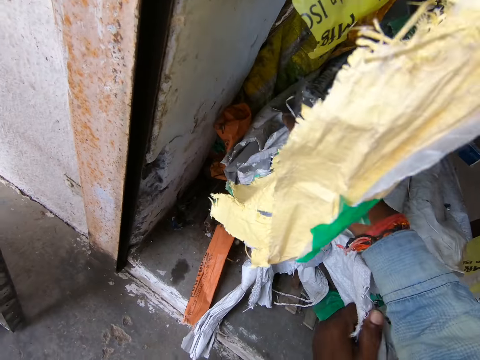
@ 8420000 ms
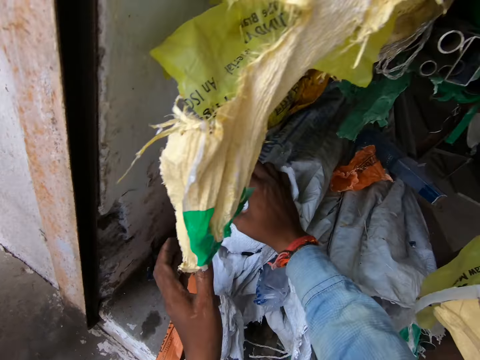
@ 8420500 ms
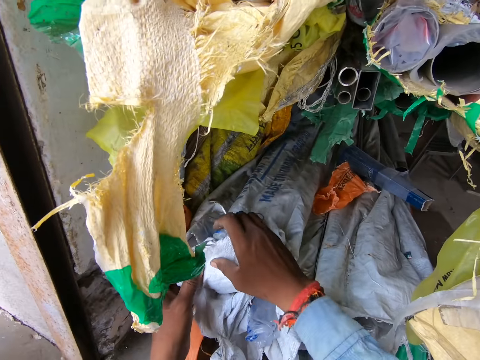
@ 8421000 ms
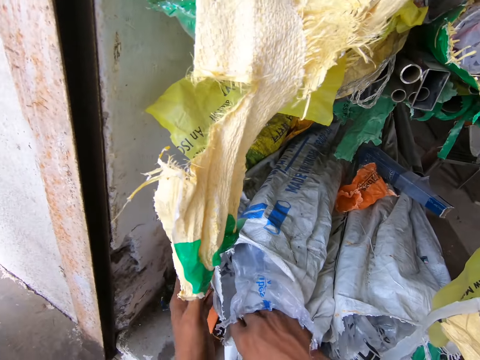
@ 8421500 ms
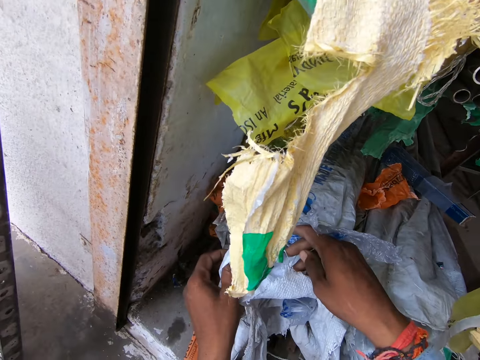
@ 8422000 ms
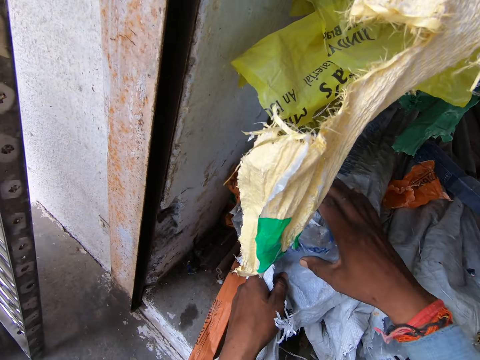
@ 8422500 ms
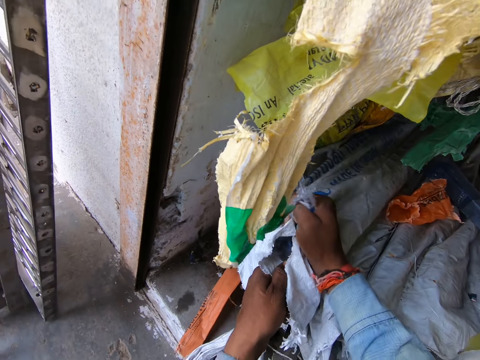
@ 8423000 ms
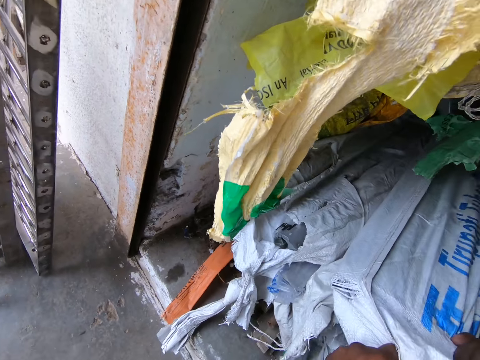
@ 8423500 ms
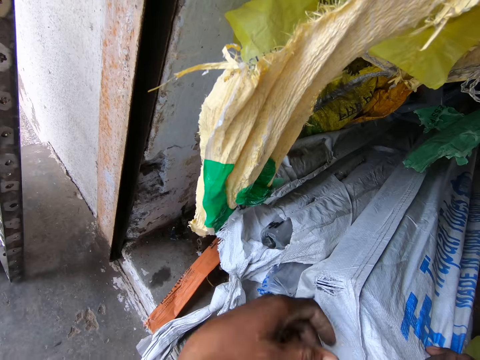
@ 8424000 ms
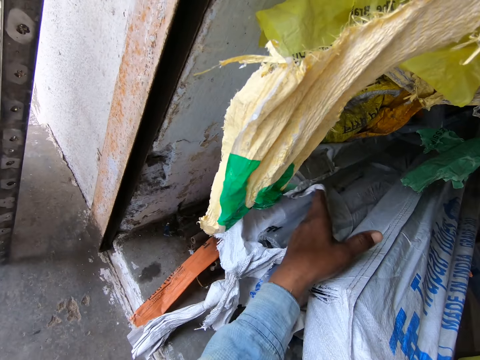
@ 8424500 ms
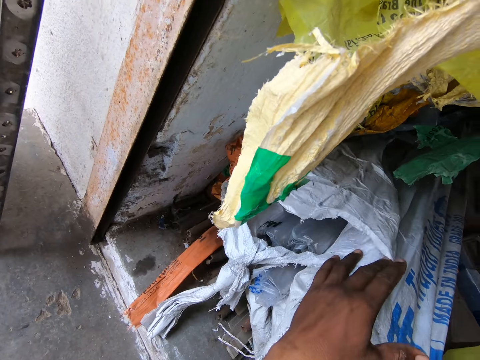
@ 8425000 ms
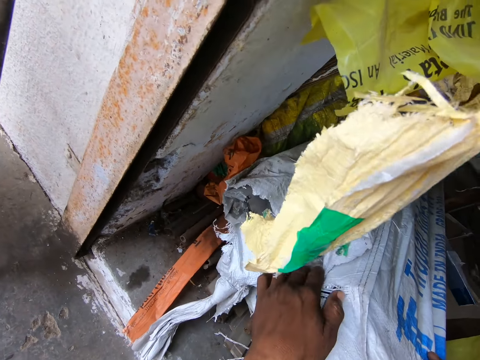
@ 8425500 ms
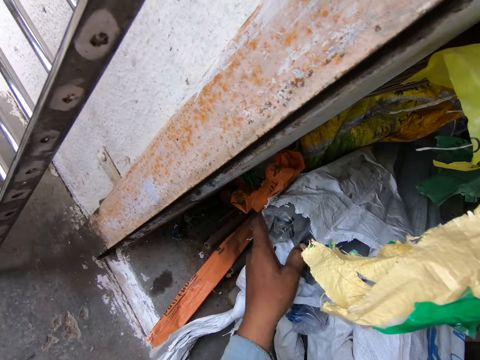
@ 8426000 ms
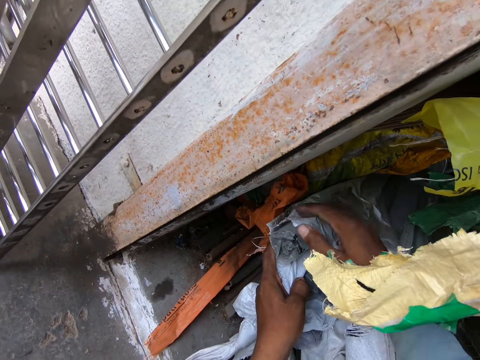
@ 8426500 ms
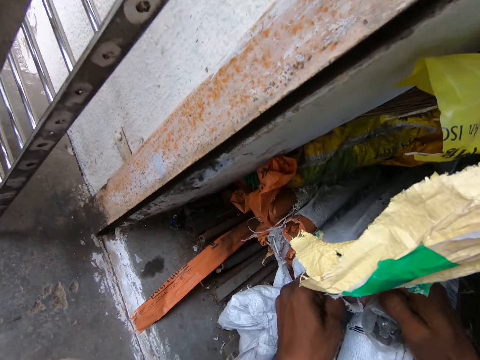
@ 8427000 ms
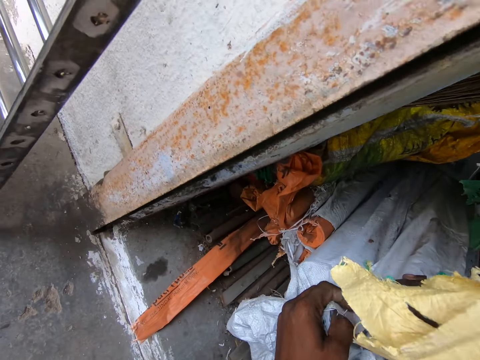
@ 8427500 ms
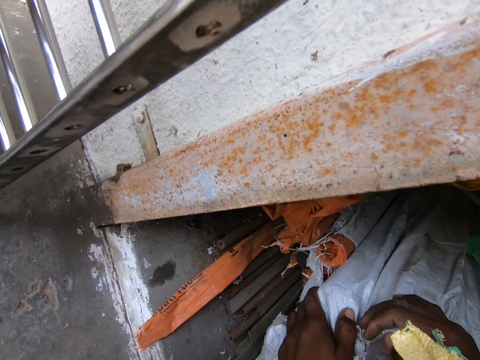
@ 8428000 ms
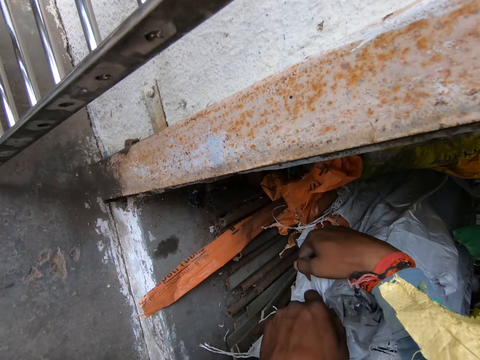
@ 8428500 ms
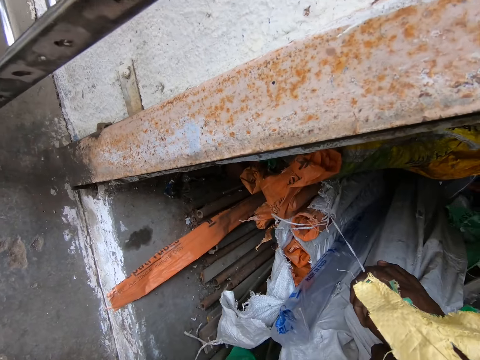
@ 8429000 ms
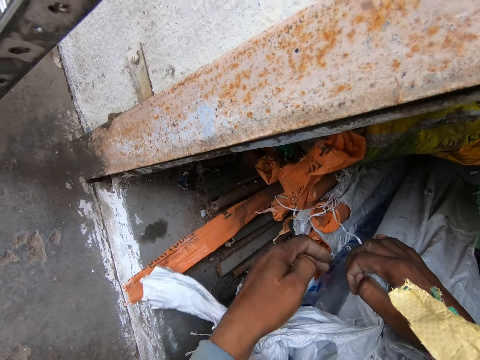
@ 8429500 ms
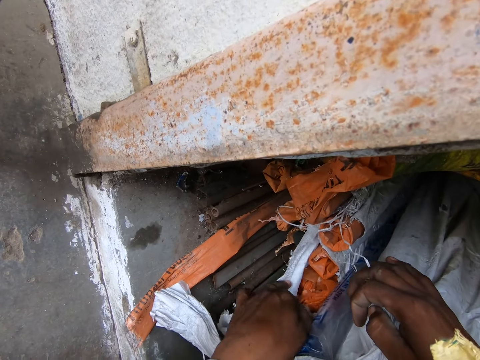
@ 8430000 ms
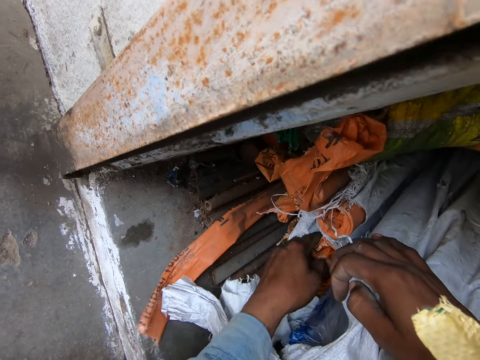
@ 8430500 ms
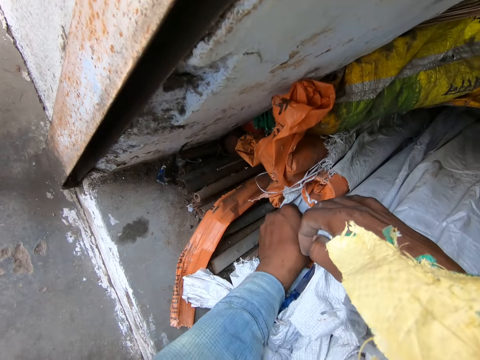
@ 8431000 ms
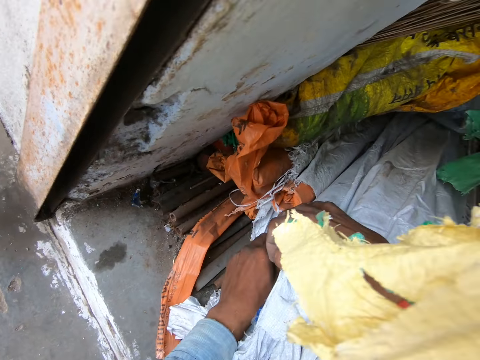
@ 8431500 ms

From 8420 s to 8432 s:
The camera wearer pulls the sacks. They touch the sacks.

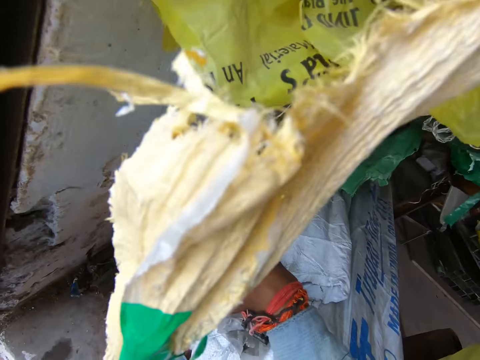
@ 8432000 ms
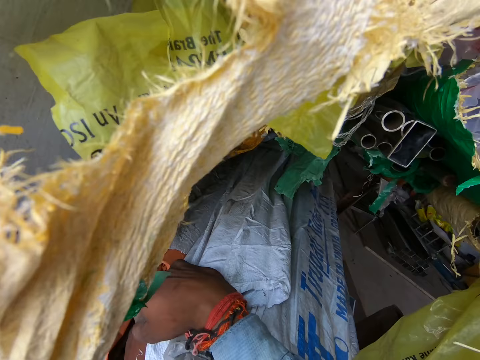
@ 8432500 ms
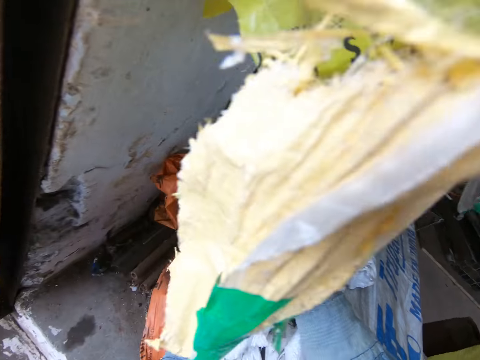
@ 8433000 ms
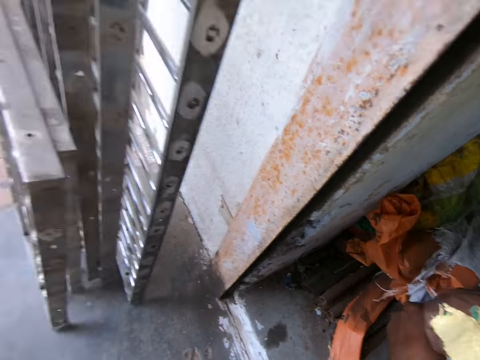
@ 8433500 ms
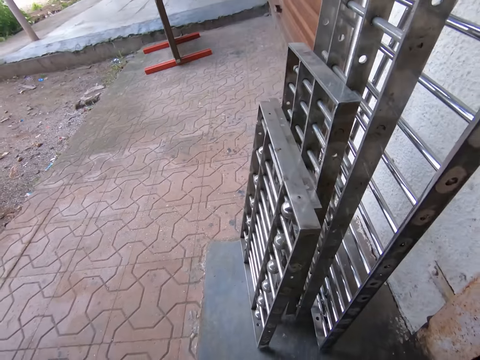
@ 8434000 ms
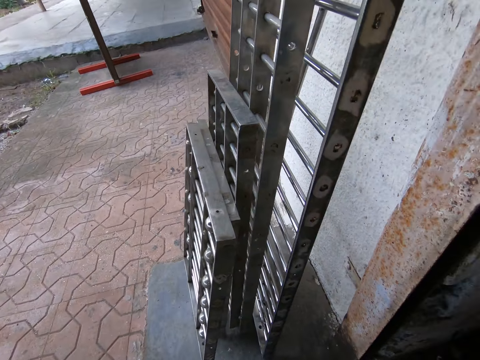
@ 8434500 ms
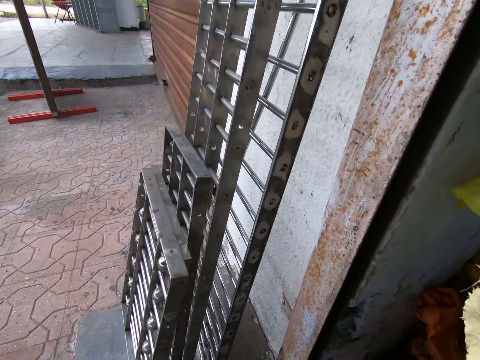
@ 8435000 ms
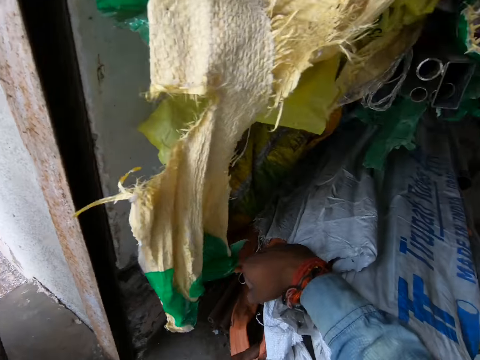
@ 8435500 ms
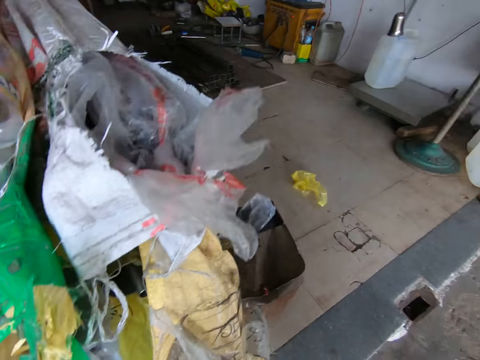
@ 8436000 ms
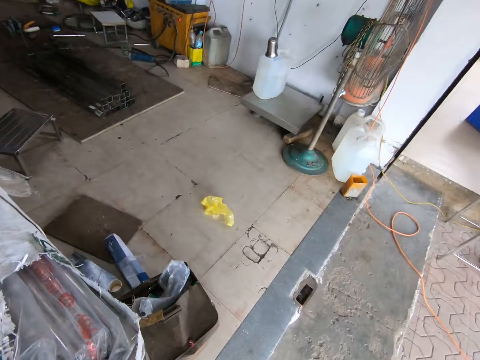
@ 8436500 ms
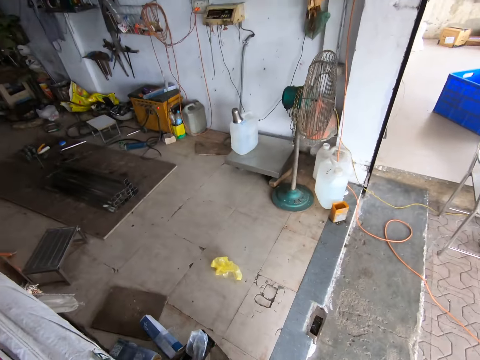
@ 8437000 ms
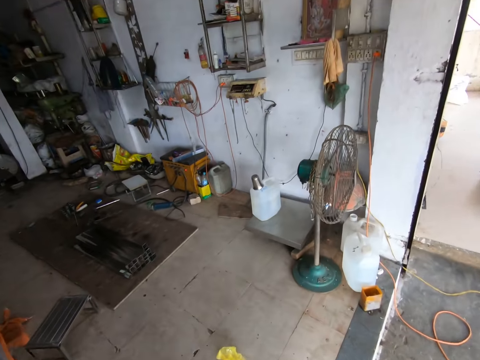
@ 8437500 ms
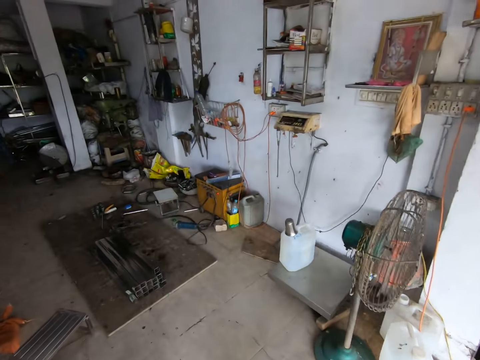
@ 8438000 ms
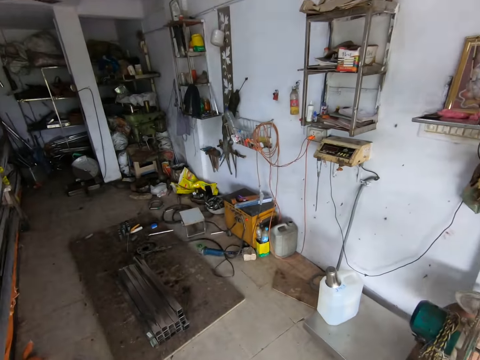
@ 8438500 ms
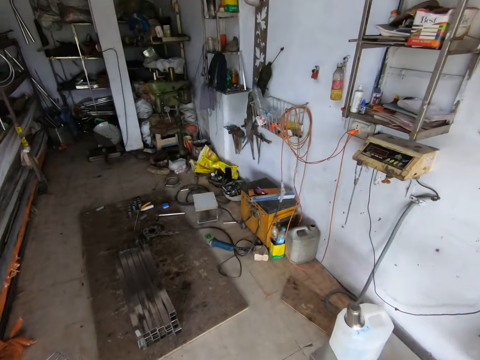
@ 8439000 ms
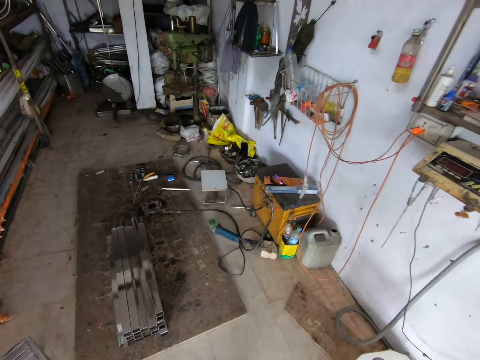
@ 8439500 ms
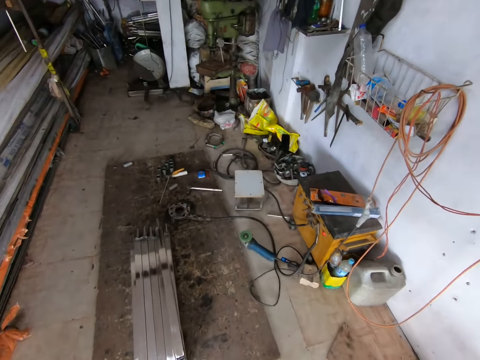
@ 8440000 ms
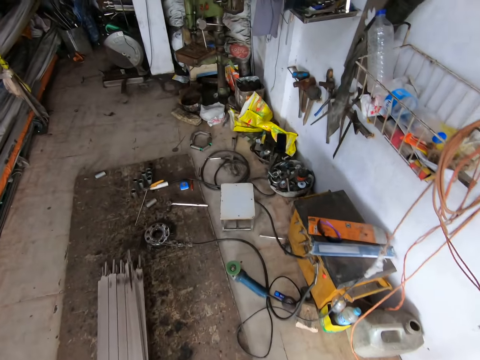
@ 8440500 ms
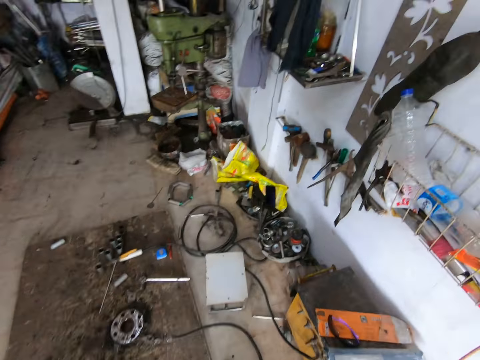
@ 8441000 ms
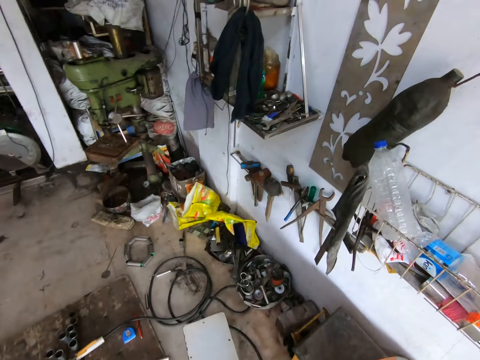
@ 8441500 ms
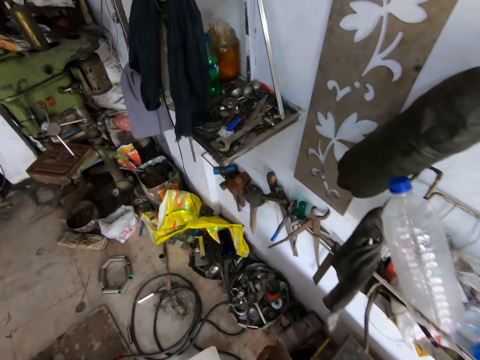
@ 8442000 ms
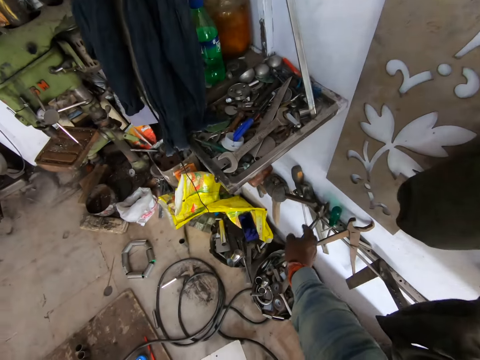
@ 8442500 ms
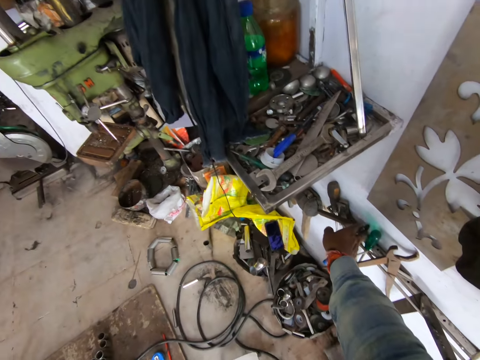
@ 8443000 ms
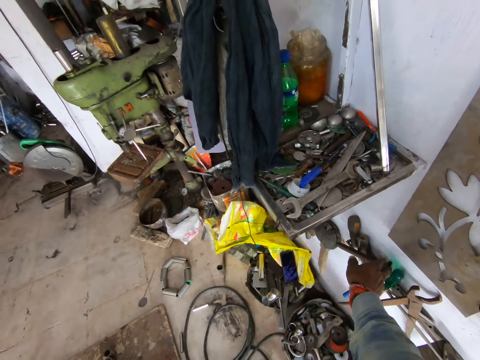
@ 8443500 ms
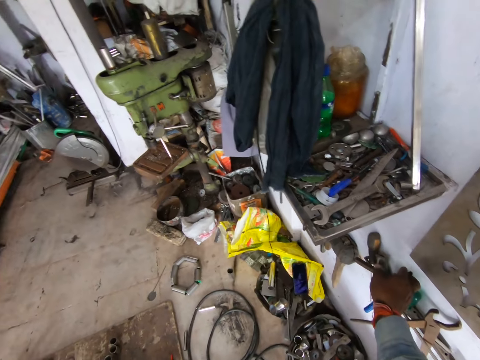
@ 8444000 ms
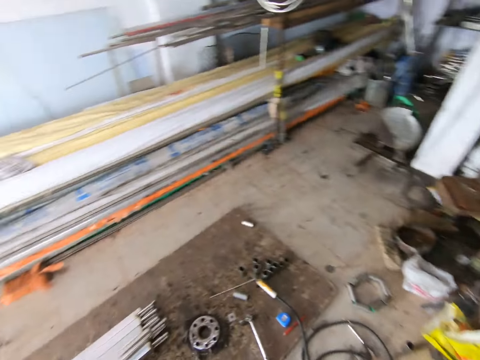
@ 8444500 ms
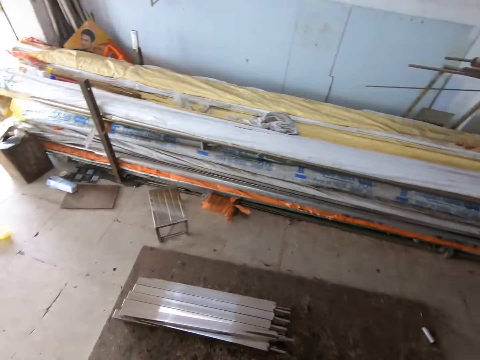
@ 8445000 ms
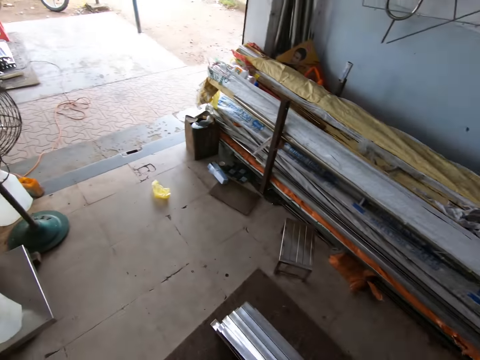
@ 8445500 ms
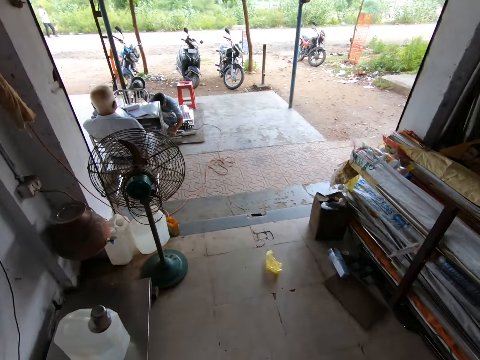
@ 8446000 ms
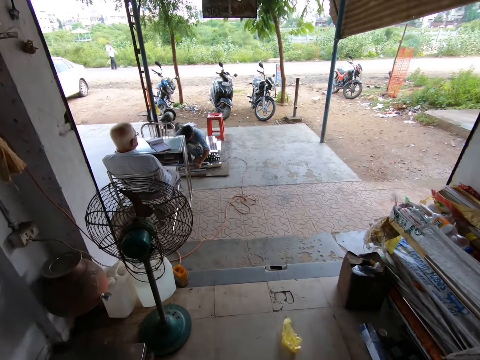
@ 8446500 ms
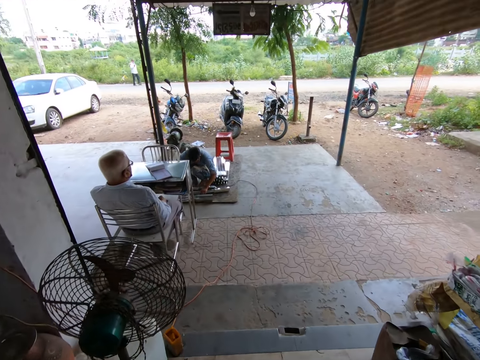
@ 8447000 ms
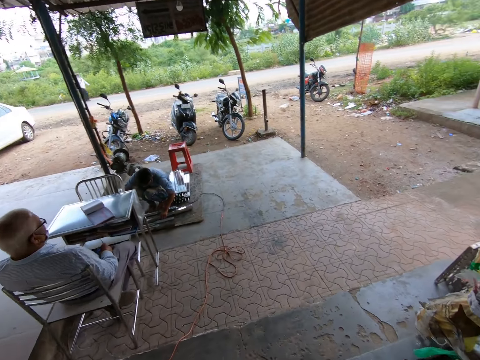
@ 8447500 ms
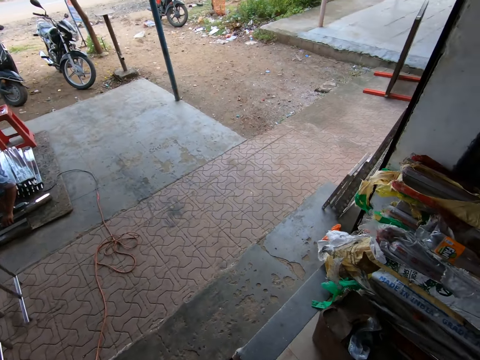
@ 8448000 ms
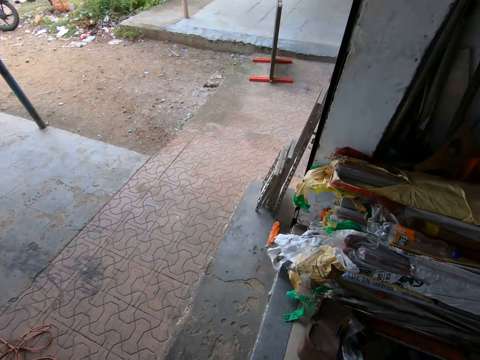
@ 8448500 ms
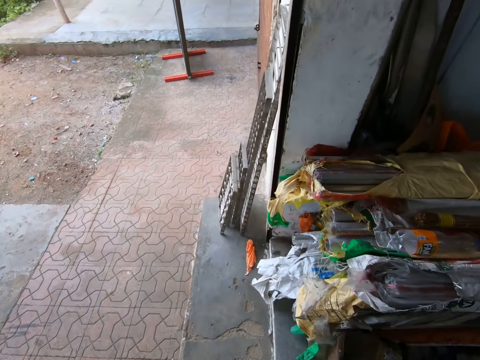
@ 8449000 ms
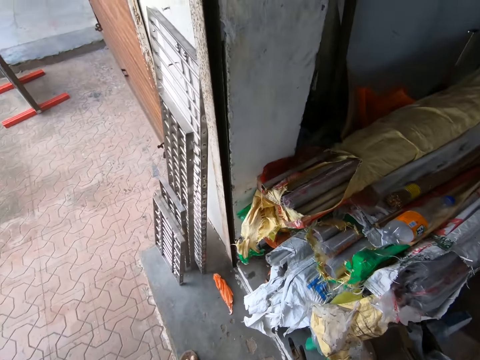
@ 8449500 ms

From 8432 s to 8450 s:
The camera wearer looks around the garage. He walks around the garage. He picks up a plier from a tool rack on the wall with his right hand. He looks around the garage. He walks around the garage.
